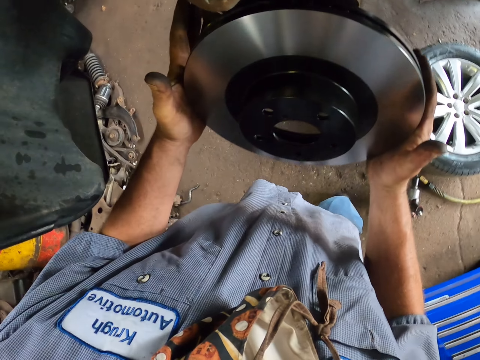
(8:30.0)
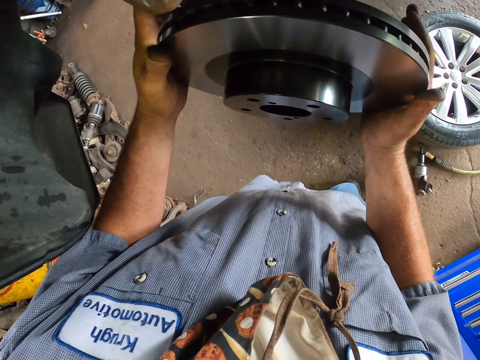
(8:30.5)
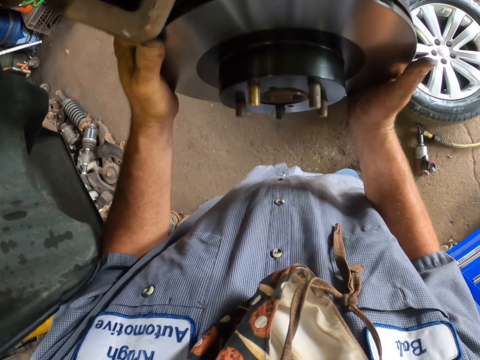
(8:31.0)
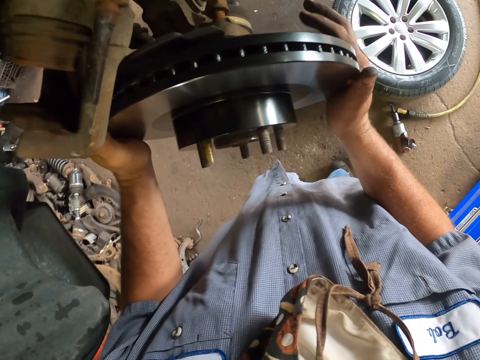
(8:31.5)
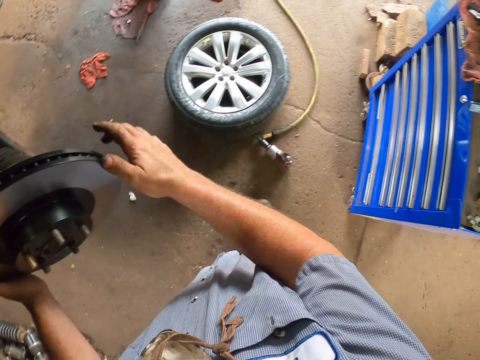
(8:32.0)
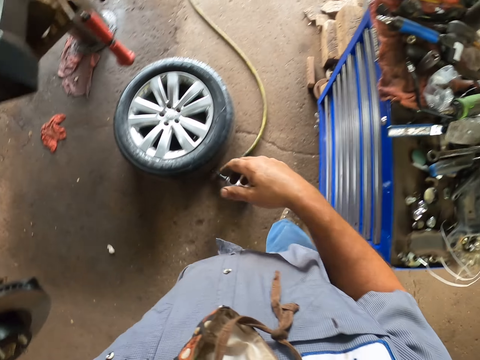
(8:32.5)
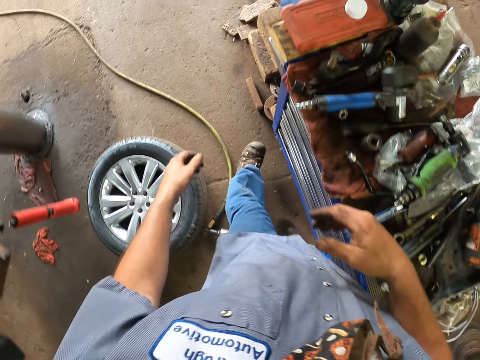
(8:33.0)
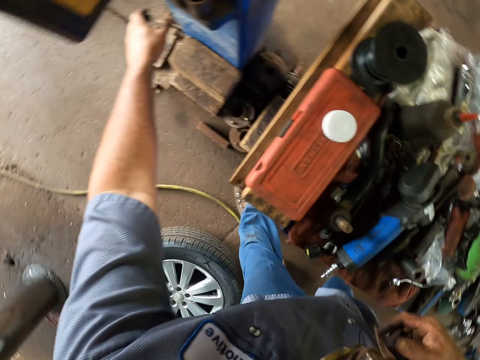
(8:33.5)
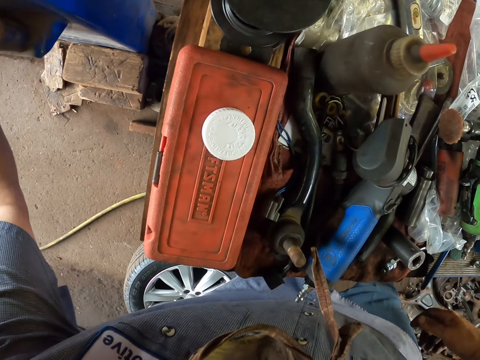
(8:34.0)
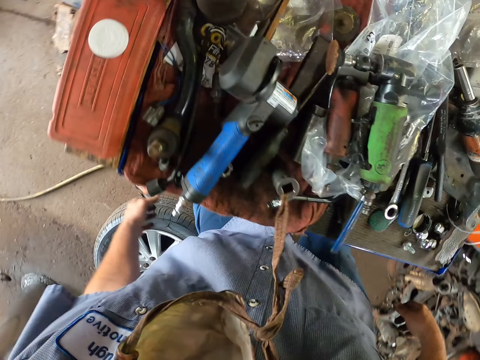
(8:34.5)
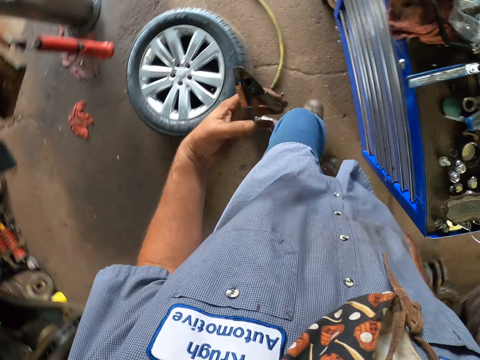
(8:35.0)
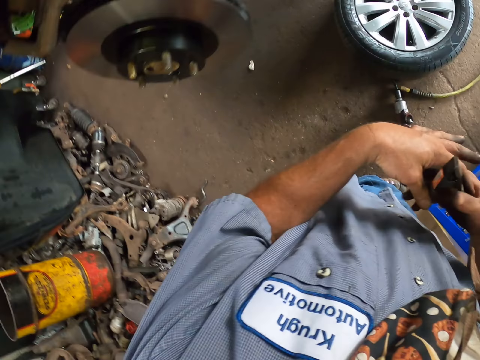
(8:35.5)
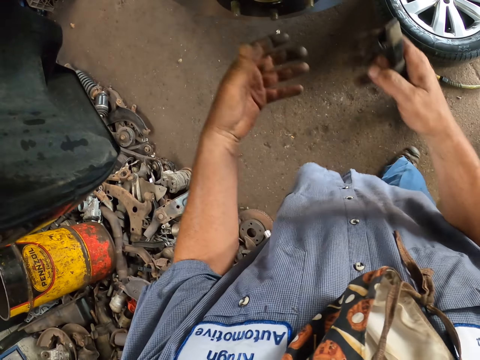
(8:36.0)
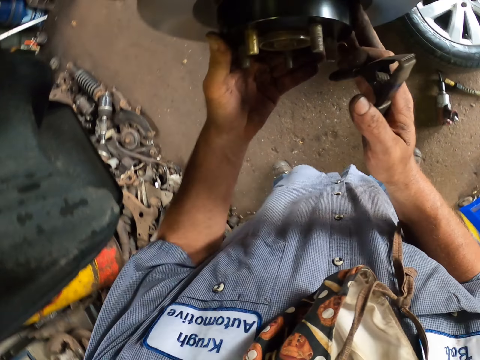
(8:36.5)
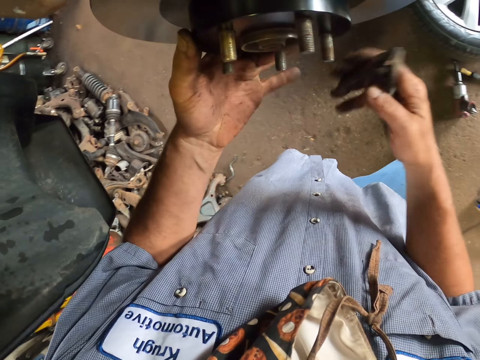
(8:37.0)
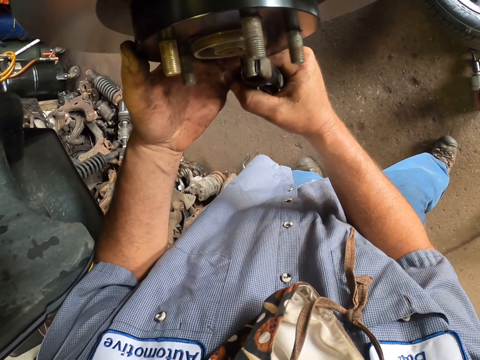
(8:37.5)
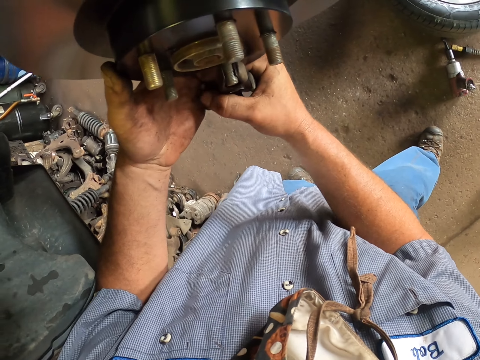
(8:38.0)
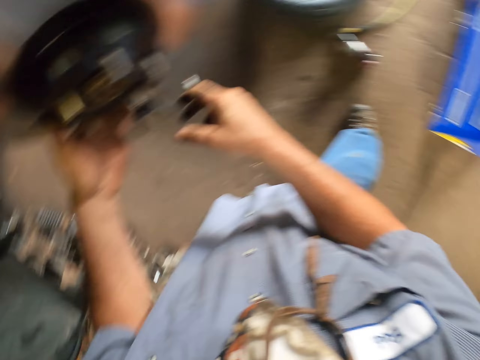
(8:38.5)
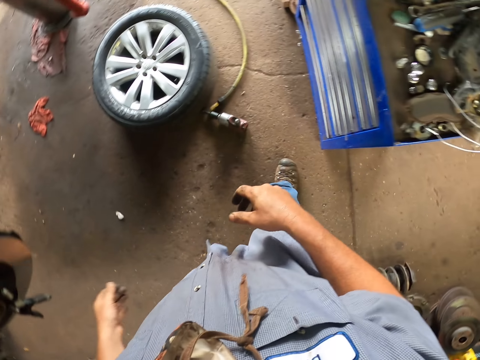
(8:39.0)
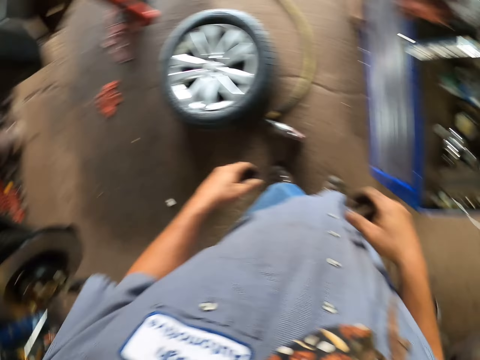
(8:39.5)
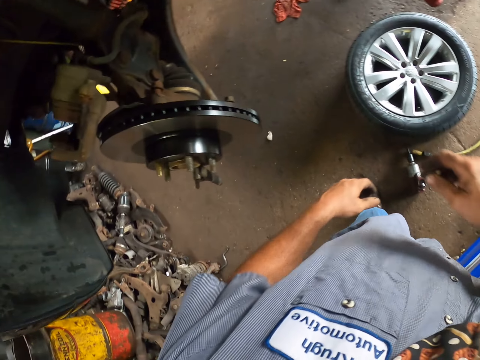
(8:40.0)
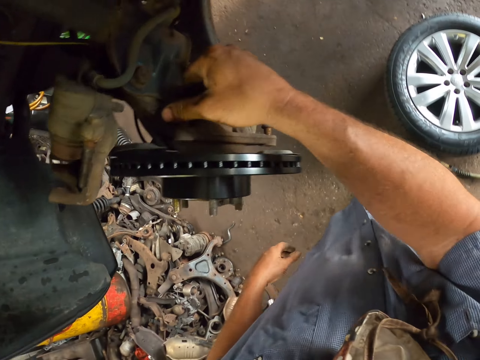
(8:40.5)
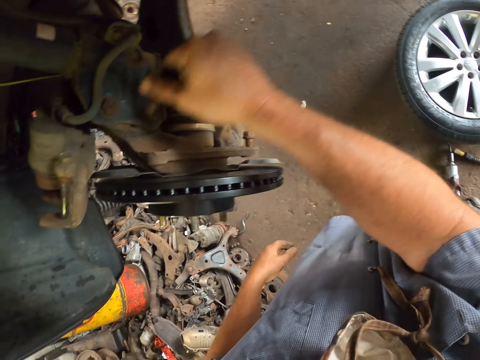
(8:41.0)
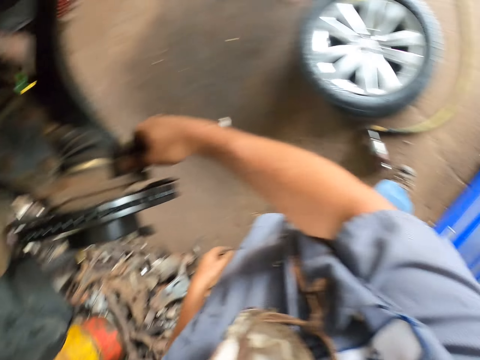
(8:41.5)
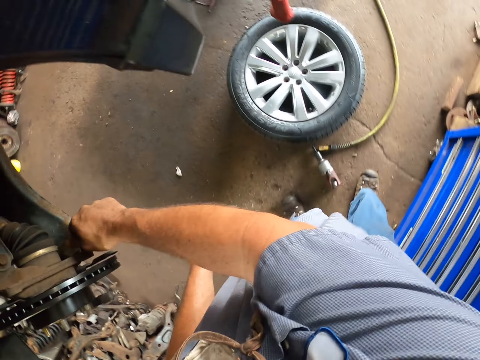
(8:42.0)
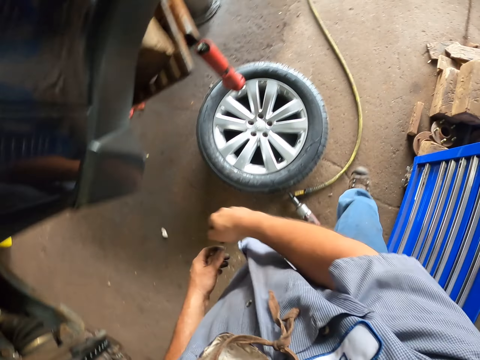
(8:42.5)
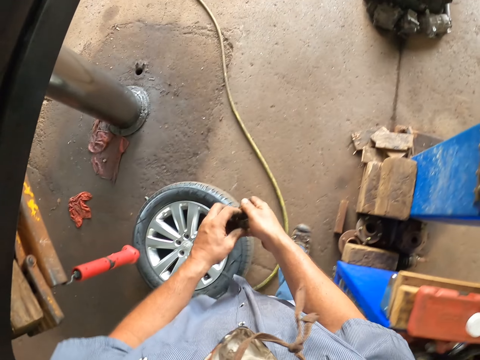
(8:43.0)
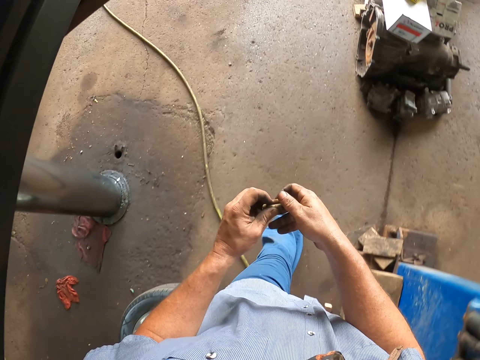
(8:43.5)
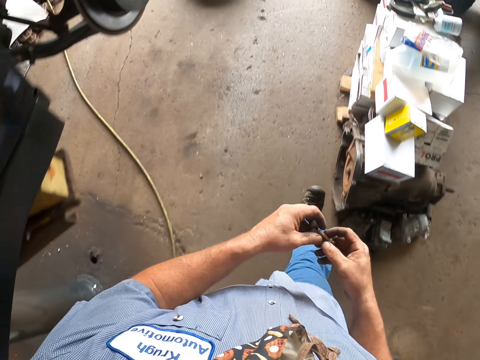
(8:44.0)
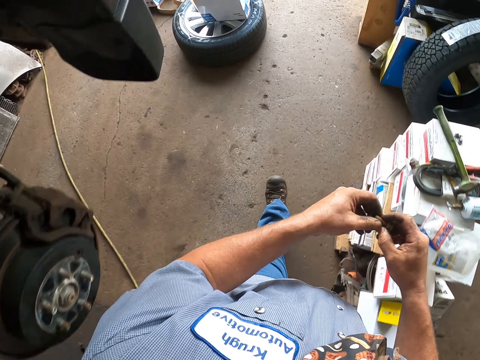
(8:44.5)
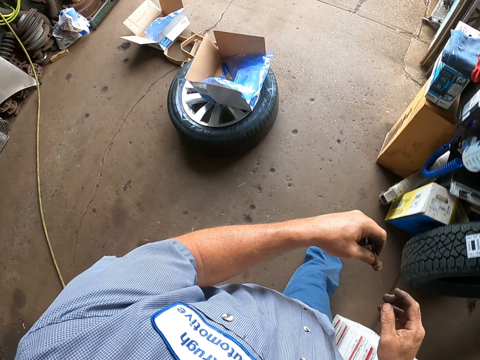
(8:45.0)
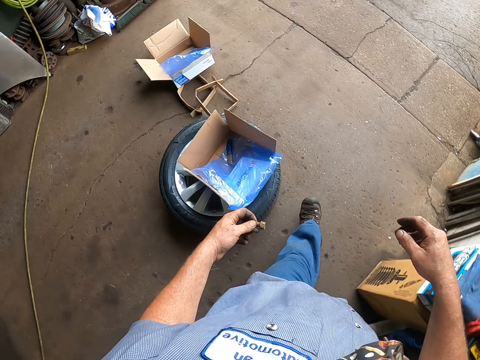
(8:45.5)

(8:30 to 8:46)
The camera wearer puts the brake disc on the wheel hub. They fix the rim together. They move beside the toolkit. They take pliers. They lift the brake disc. They put the pliers on the bolt on the rim. They move beside the vehicle. They remove the bolts. They walk in the garage.

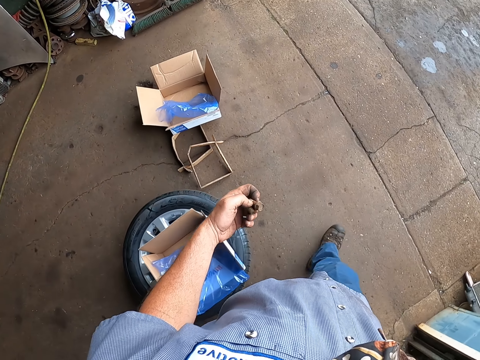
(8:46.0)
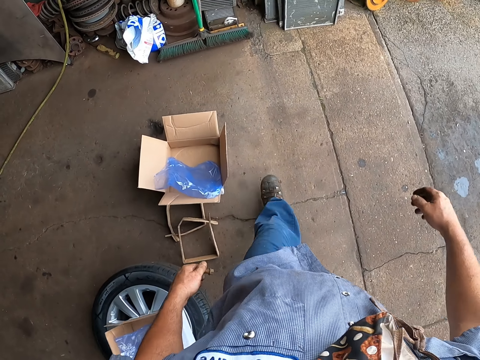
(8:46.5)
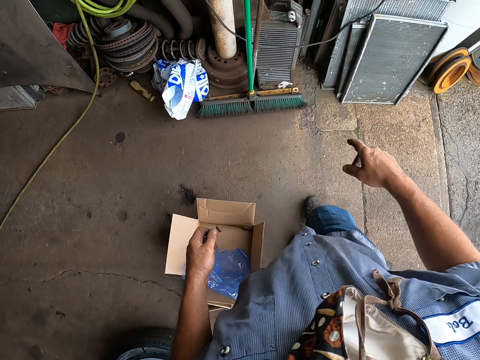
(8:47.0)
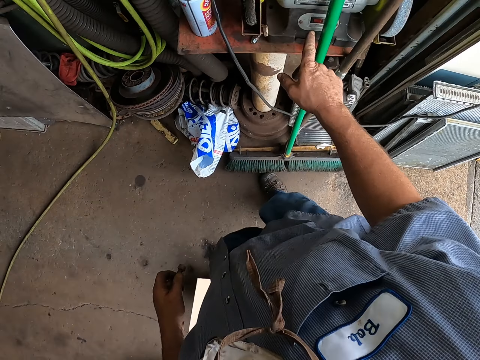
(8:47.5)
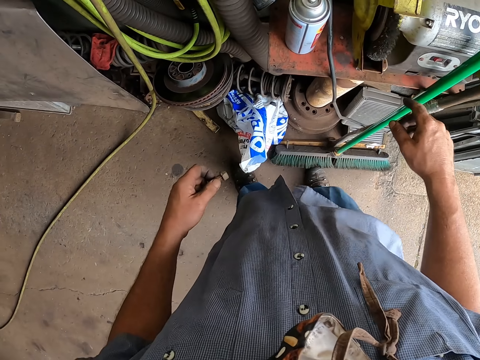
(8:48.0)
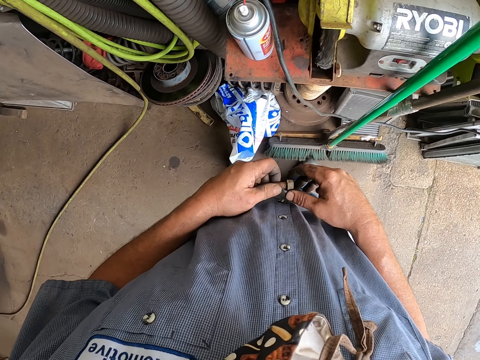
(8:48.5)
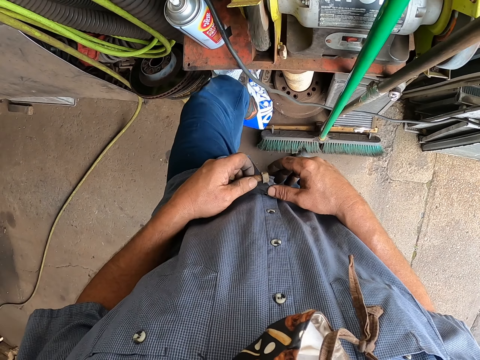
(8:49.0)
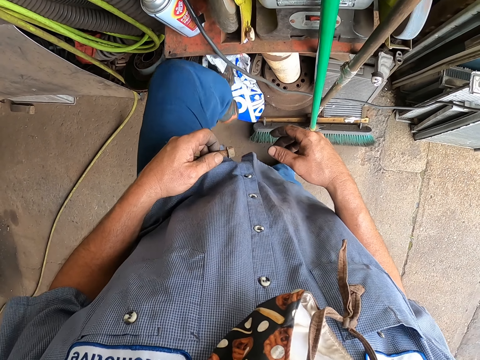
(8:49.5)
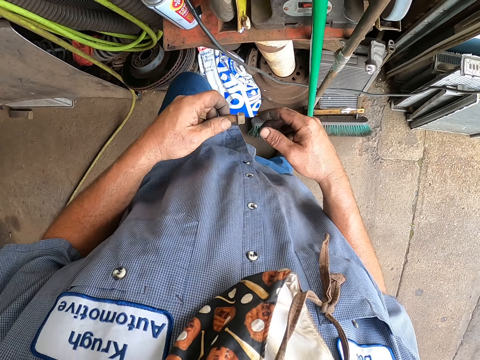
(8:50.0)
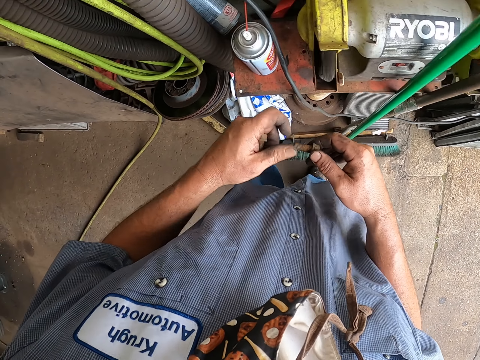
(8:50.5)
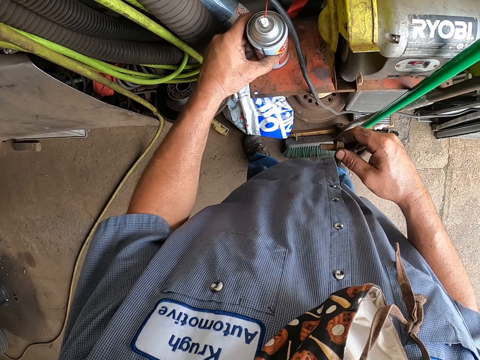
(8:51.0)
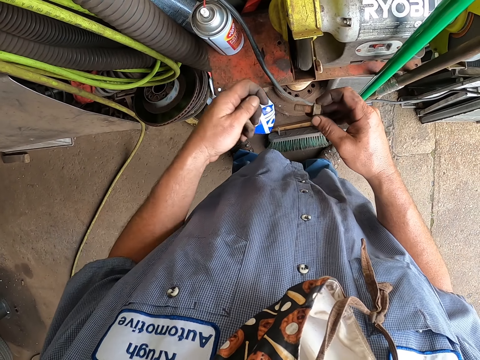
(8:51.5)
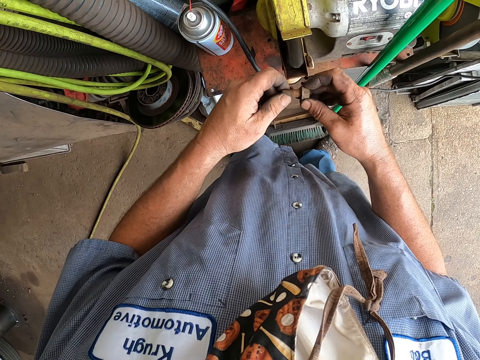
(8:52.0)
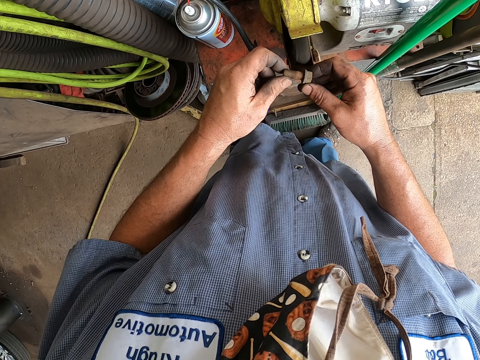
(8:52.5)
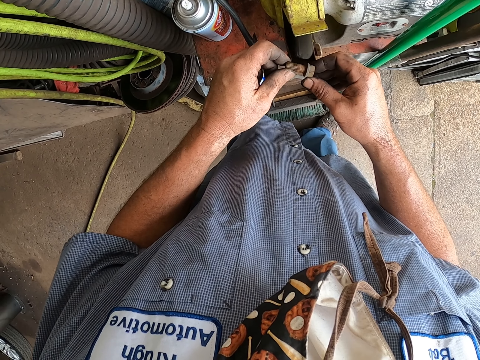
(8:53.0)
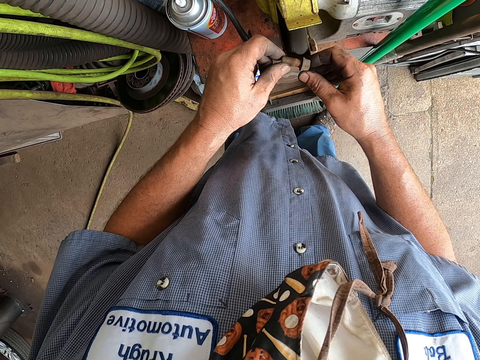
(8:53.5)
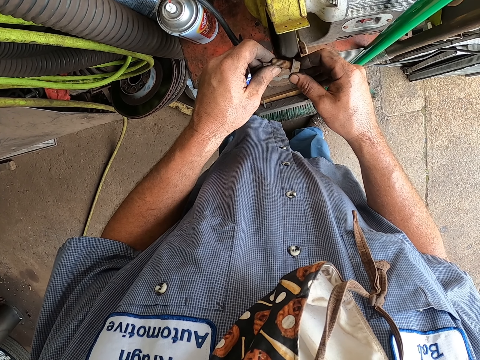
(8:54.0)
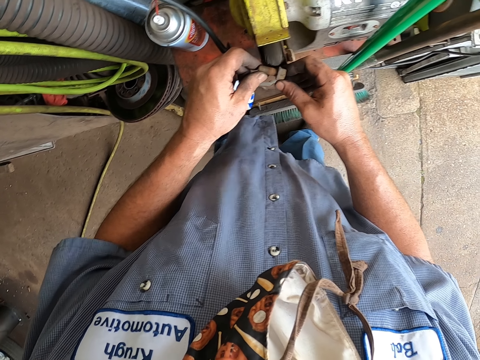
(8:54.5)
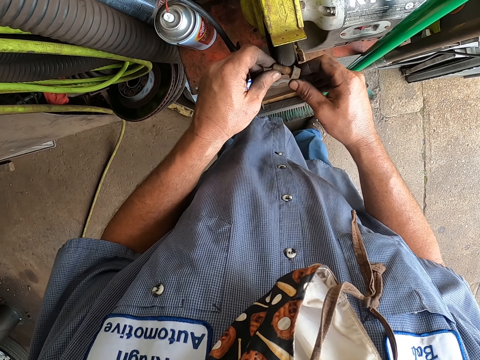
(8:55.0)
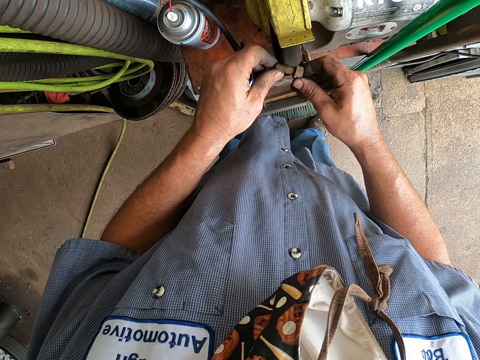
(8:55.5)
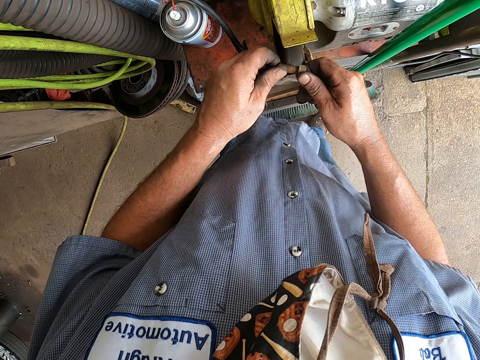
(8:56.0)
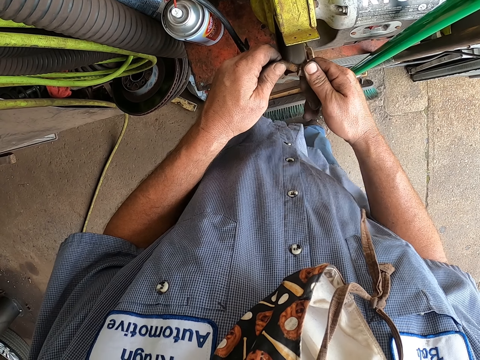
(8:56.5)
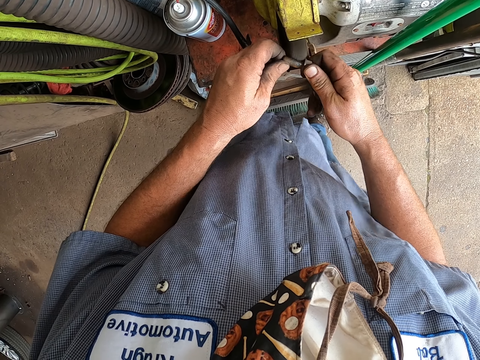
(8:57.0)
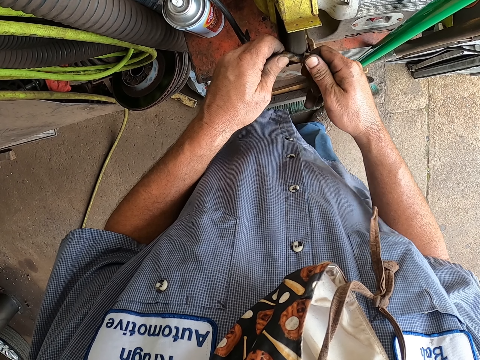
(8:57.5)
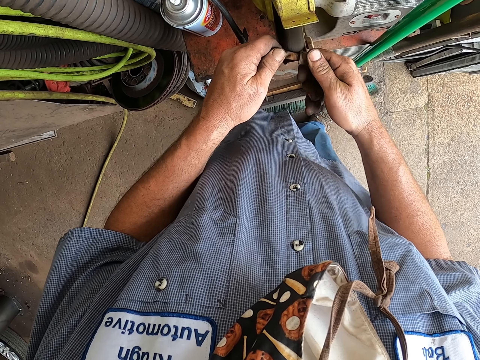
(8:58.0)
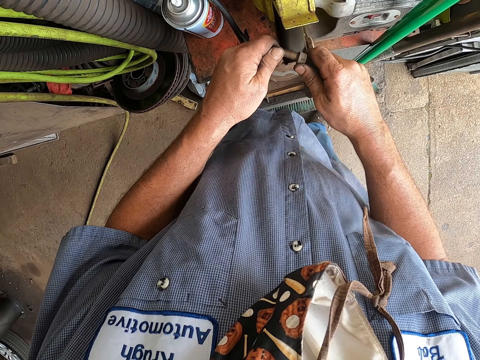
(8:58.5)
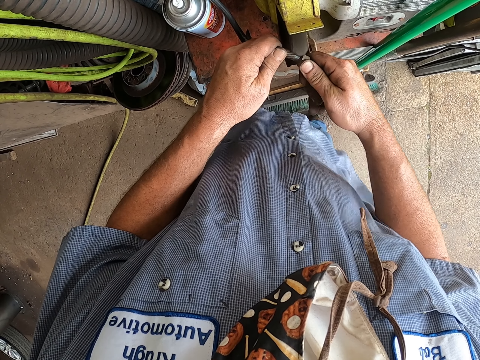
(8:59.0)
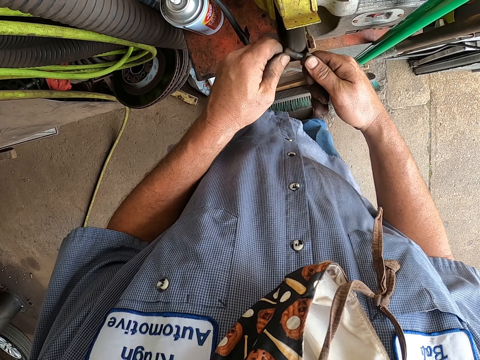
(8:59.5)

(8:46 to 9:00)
The camera wearer puts the machine on. They step on the machine. They move the lubricant can. They grind a bolt and sharpen the bolts.
